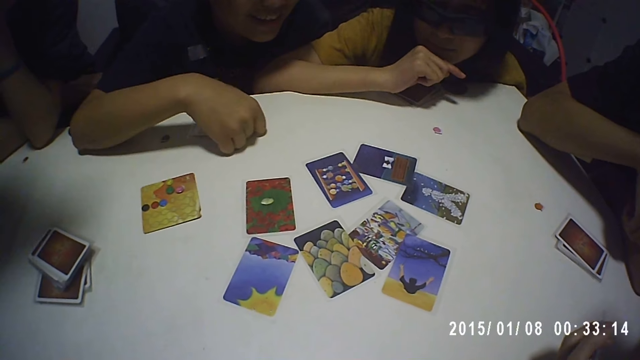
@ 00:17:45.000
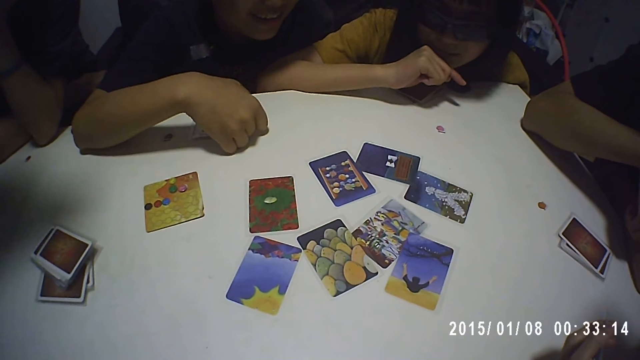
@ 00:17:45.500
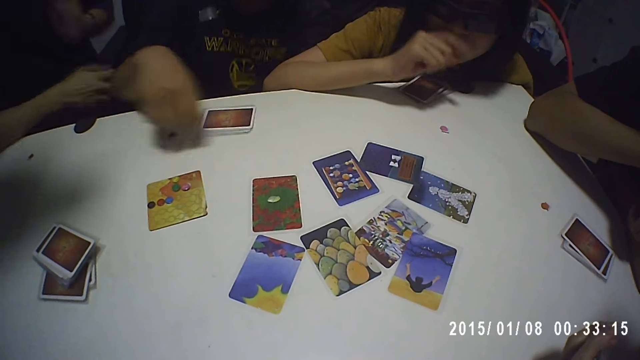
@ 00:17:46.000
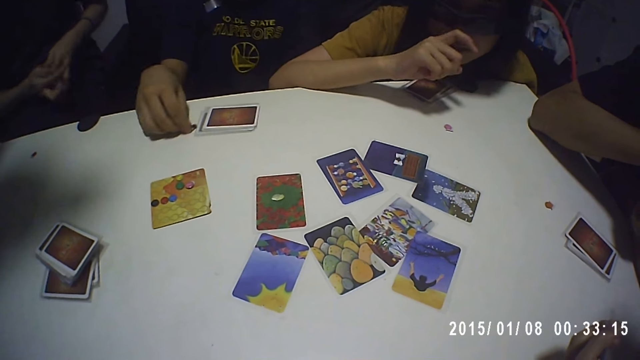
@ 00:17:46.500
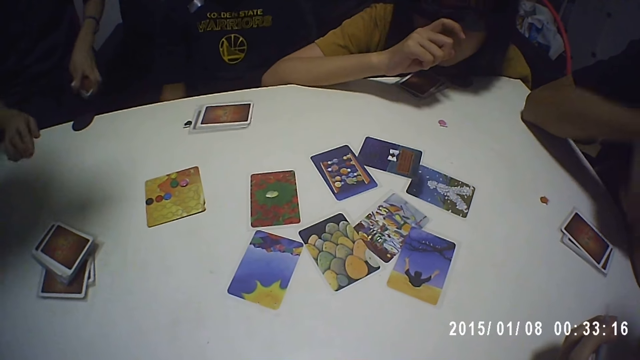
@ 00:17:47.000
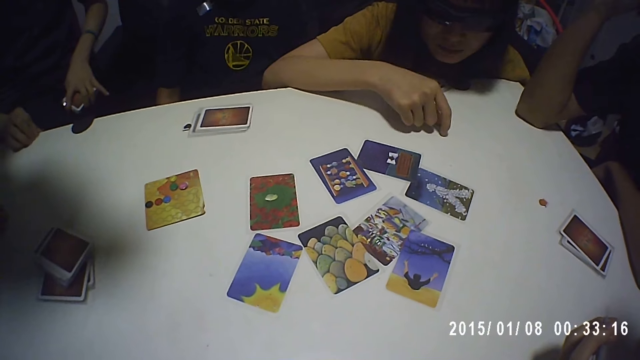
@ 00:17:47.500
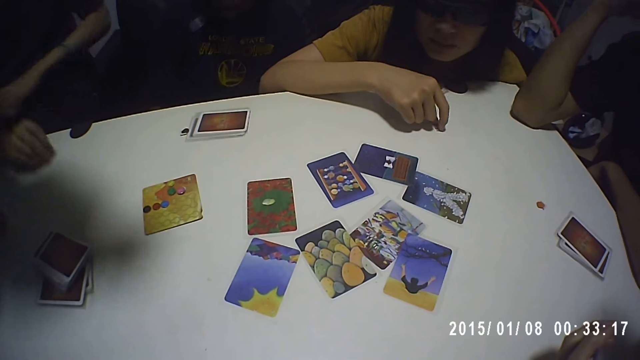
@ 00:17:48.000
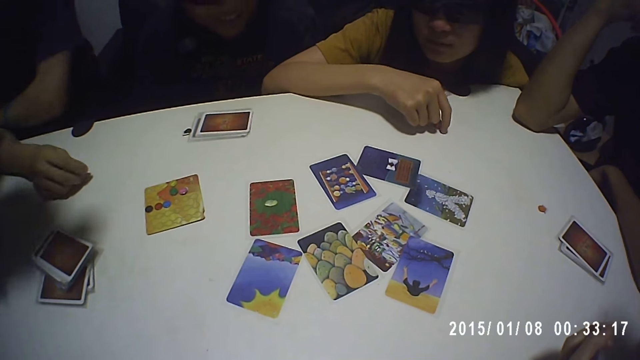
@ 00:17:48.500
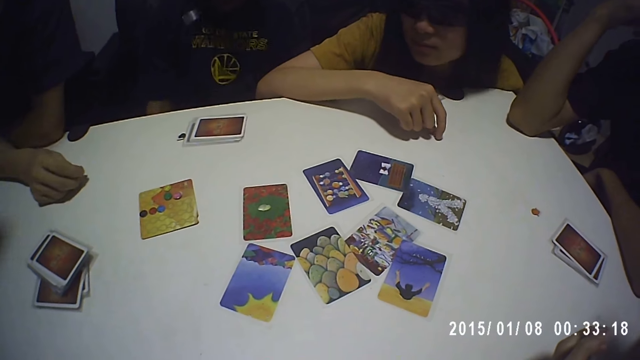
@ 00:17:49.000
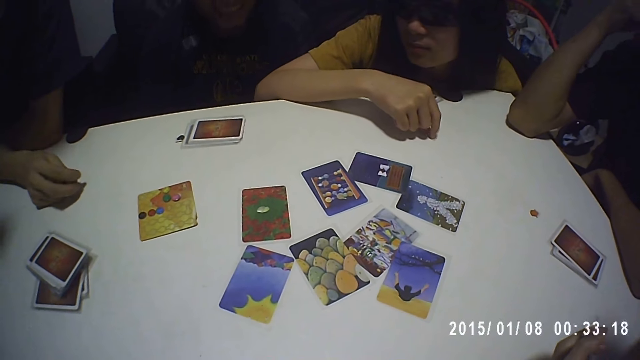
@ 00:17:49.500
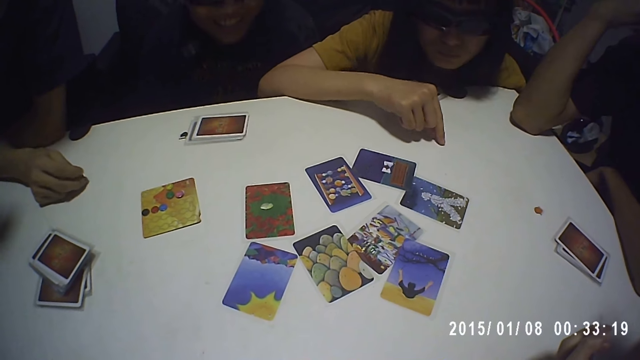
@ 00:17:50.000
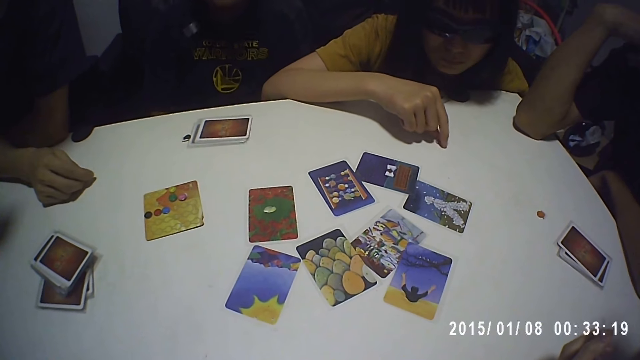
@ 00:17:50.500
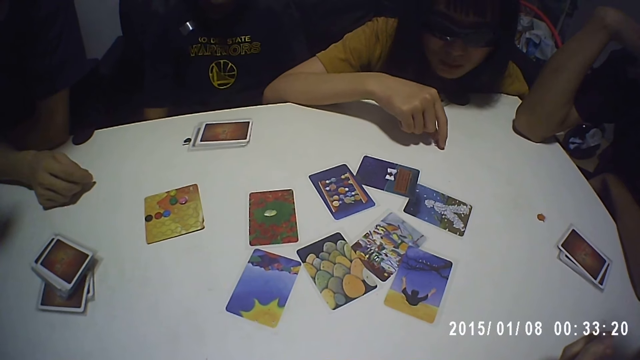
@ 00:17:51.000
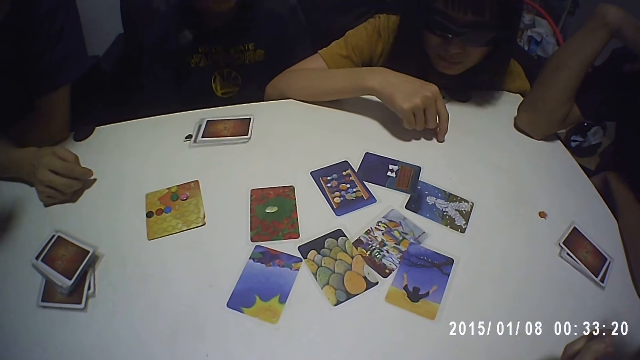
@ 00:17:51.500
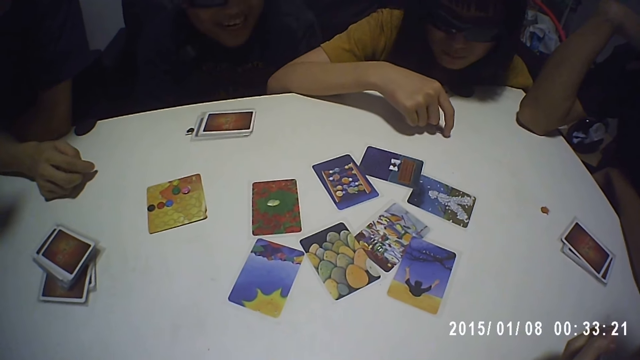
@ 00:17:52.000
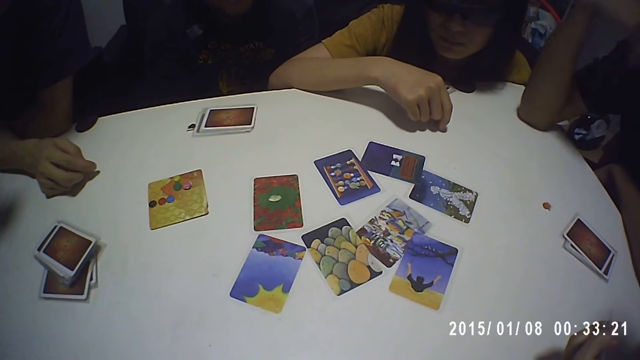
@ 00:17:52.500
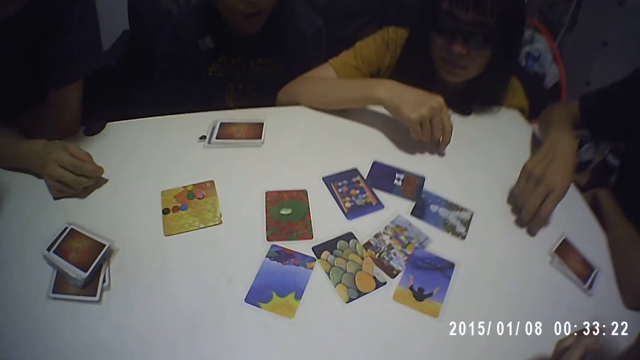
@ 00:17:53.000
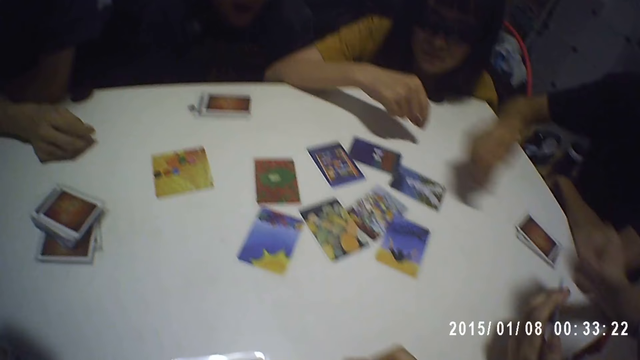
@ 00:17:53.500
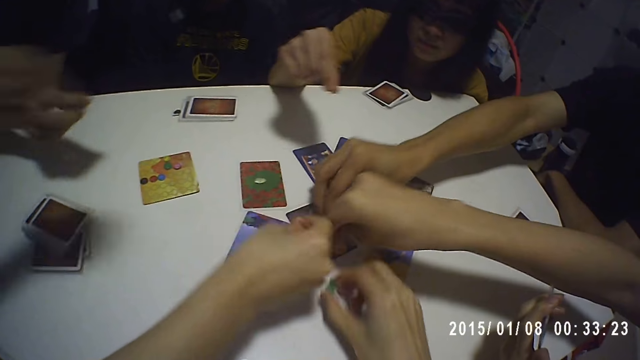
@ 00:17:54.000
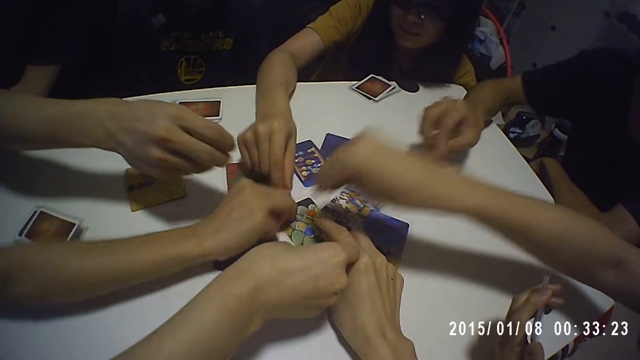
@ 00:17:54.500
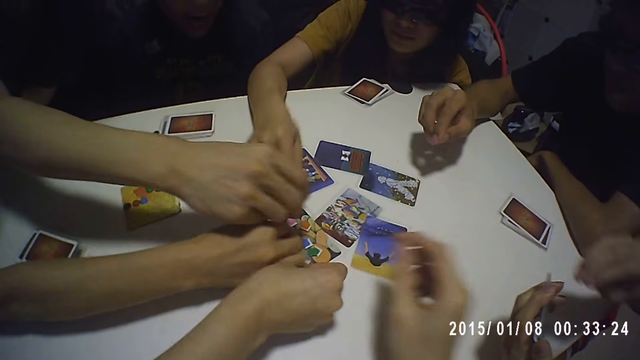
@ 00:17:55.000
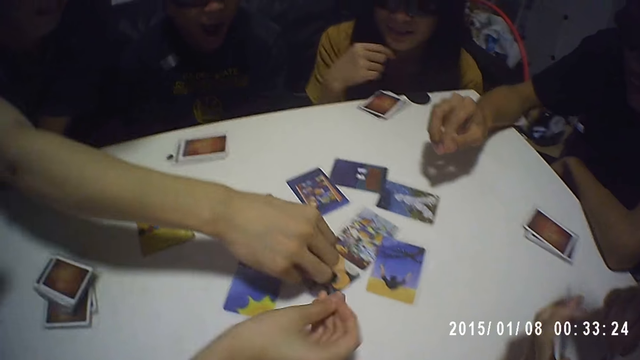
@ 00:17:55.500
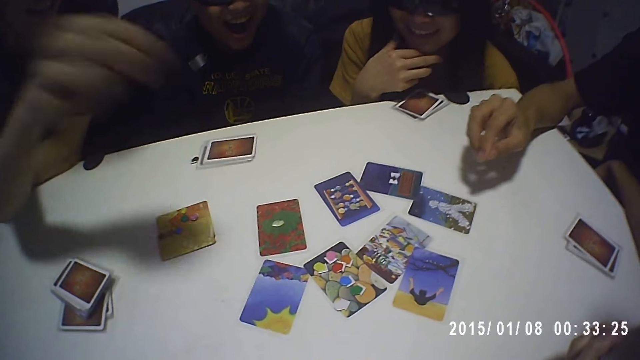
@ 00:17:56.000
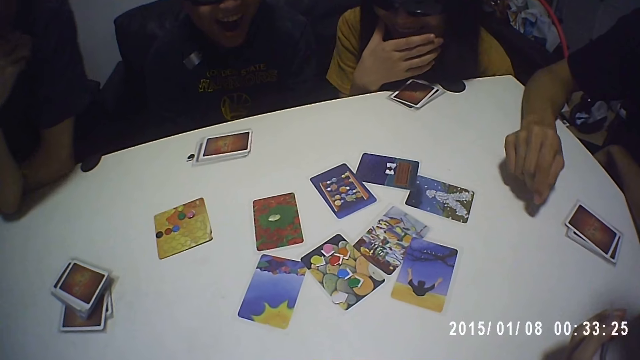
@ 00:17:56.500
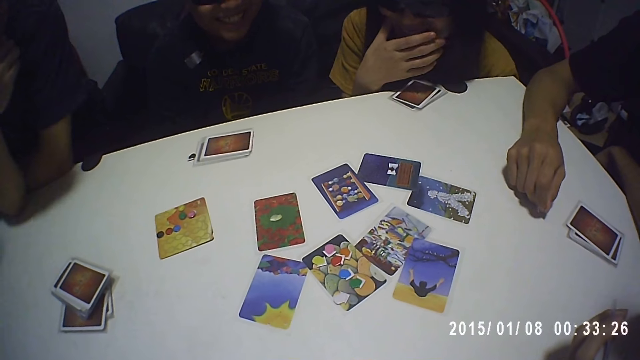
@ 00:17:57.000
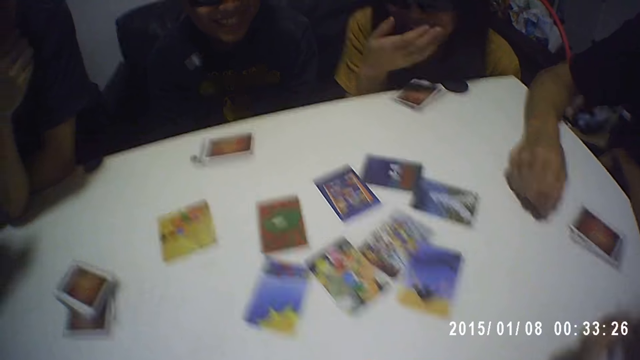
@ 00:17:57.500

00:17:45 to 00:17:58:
A man moves the tokens on the table with his right hand. Another man moves the token on the table with his right hand. A woman holds the token on the table with her right hand. A third man picks up the token from the table with his right hand and places the token on the card with his right hand. A fourth man places the token on the card with his right hand. A fifth man places the token on the card with his right hand. The woman places the token on the card with her right hand. Another woman places the token on the card with her right hand. The camera wearer places the token on the card with his right hand. He drops a piece of paper on the table. The second man places the token on the card with his right hand. The first woman touches her face with her right hand.

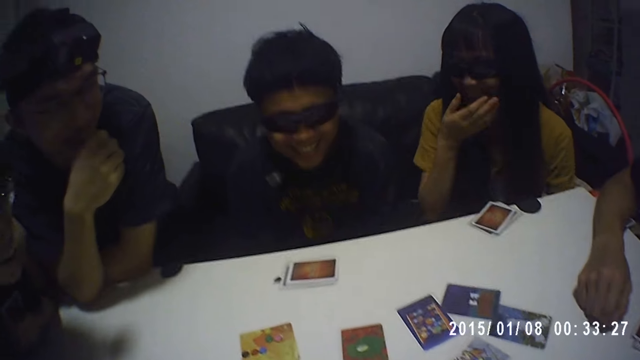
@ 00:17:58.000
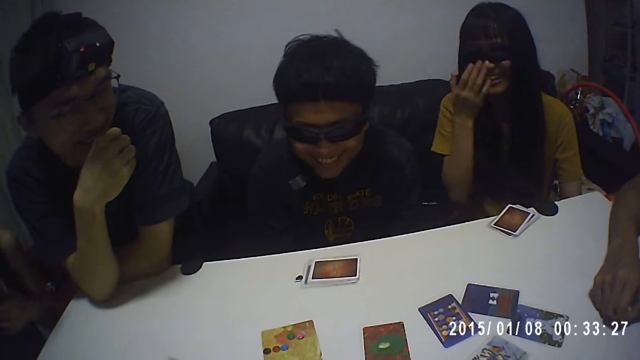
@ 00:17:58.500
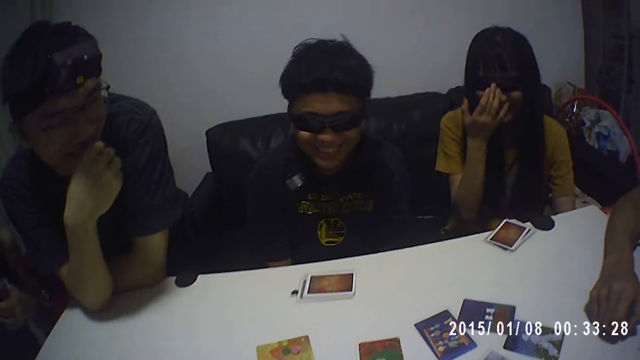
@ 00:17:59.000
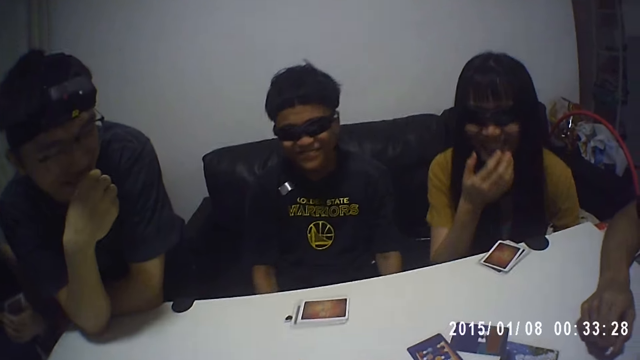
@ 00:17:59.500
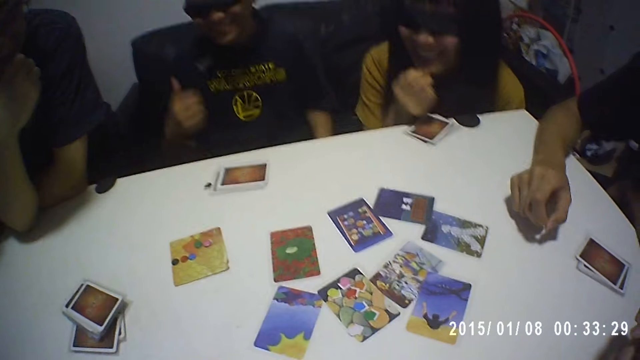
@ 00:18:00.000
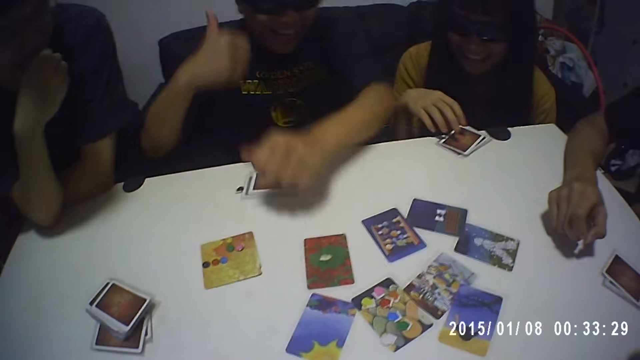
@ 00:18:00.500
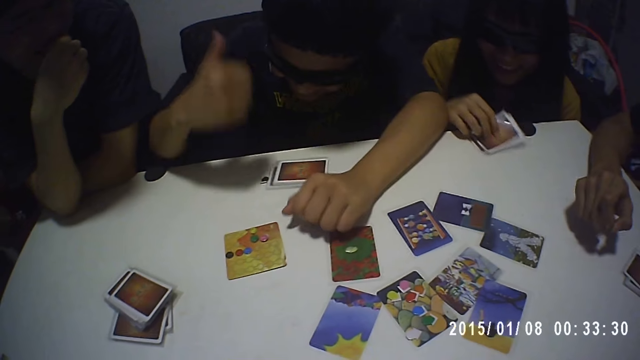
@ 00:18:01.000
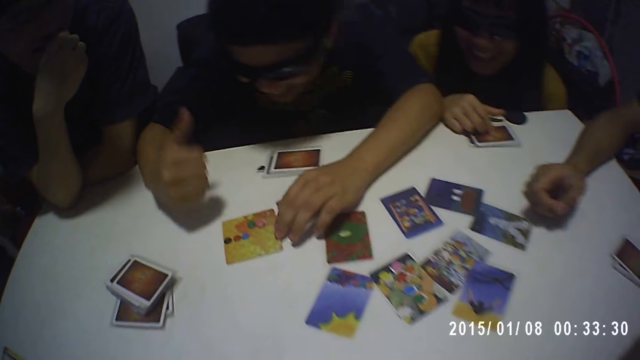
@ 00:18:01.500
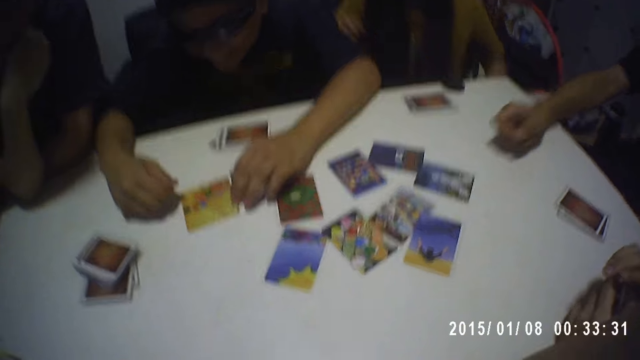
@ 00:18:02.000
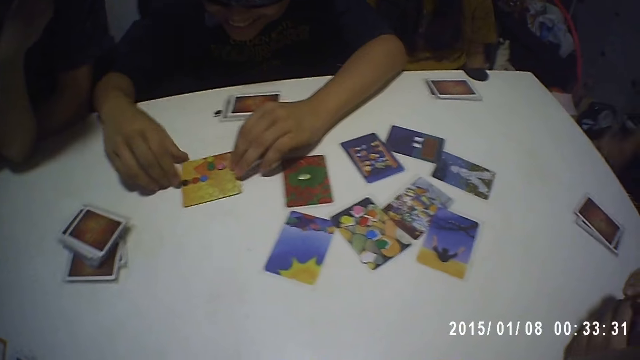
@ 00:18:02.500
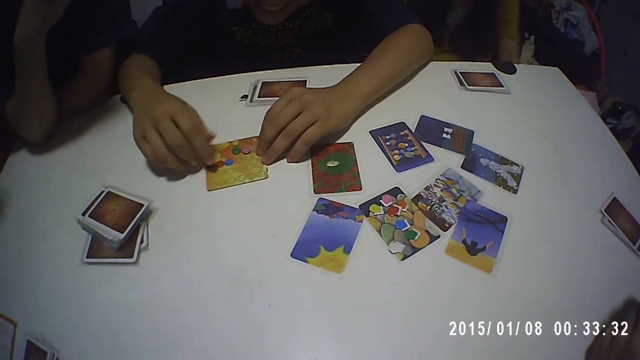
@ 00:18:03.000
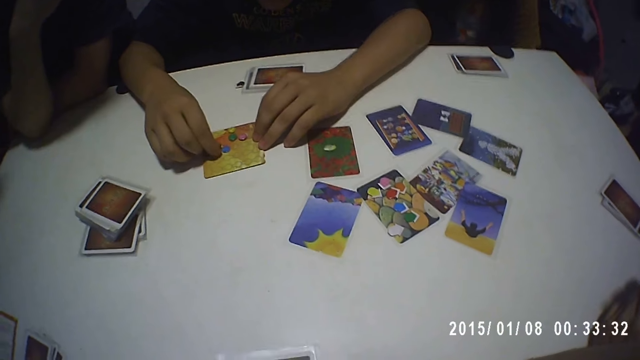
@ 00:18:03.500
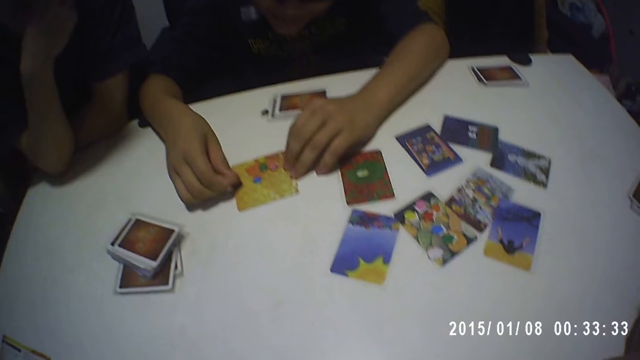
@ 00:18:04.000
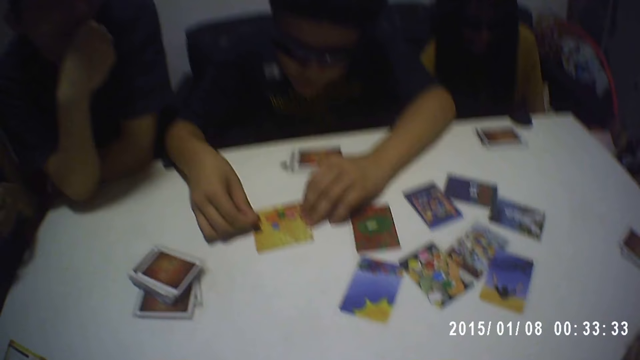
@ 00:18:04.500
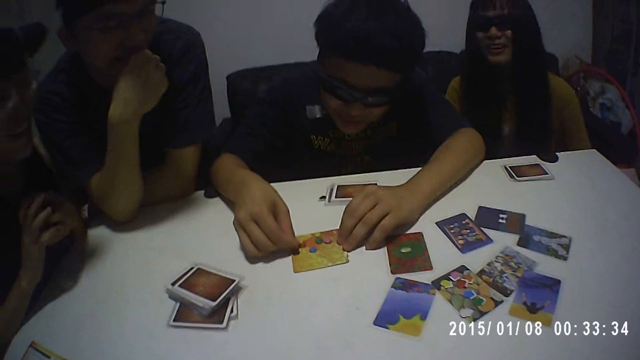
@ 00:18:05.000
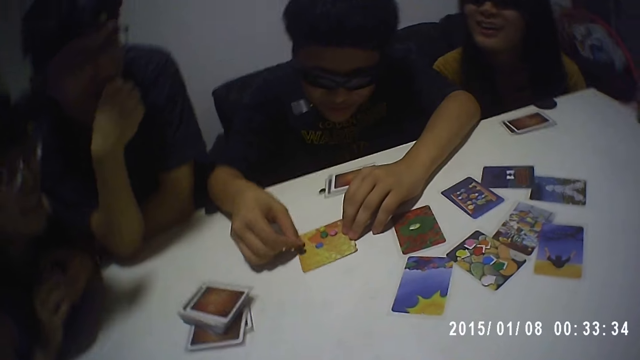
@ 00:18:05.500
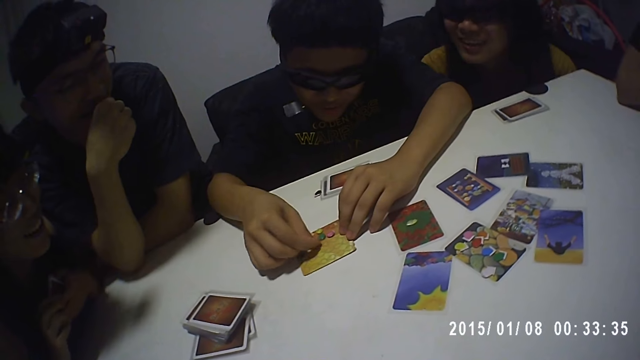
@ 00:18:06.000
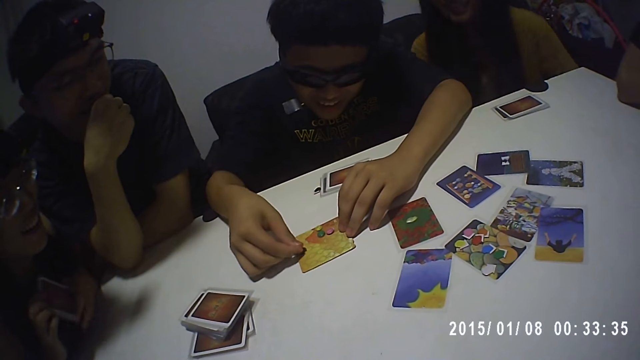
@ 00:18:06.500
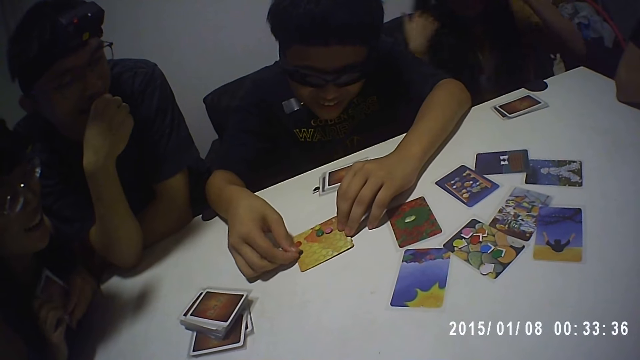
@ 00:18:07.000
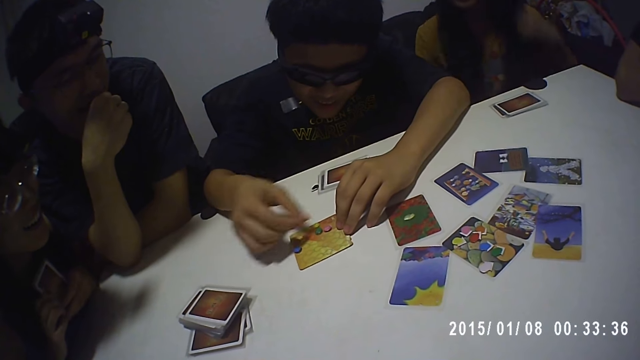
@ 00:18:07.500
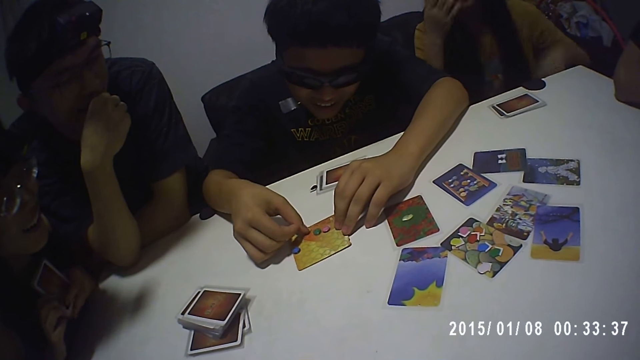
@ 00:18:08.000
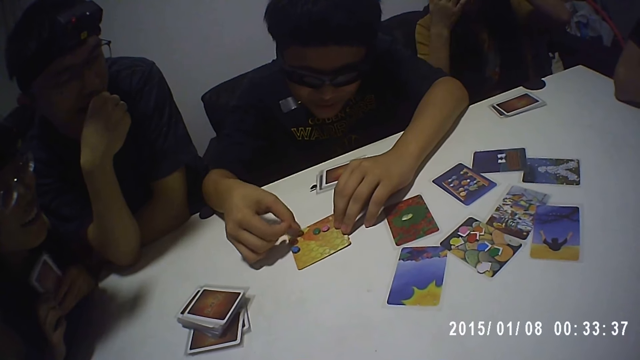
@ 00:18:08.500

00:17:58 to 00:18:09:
A woman touches the glasses with her right hand and places her right hand on the cards. A man places his left hand on the table, places his right hand on the table, and moves the tokens on the card with his right hand.
